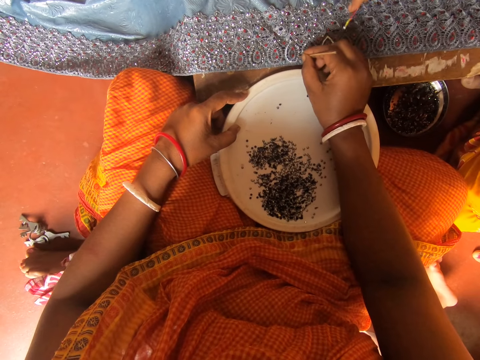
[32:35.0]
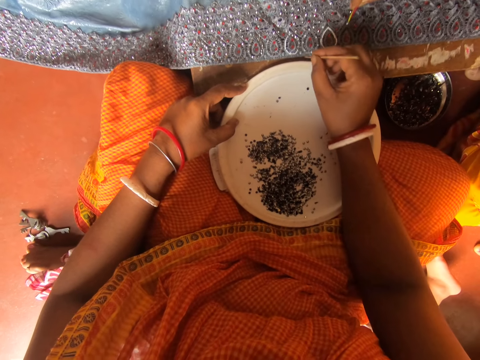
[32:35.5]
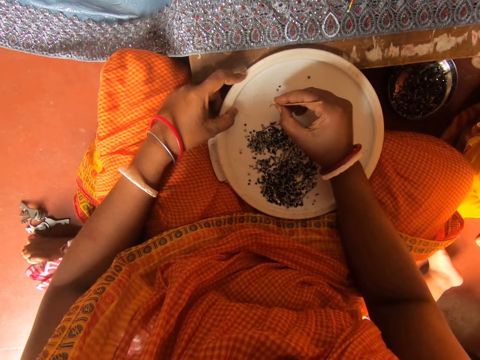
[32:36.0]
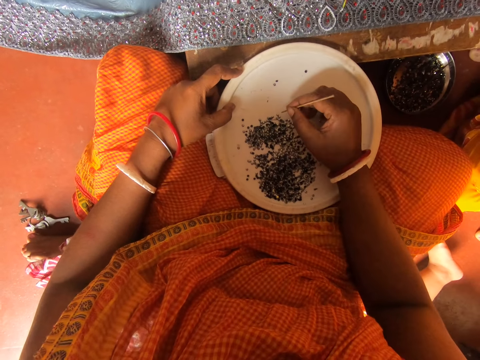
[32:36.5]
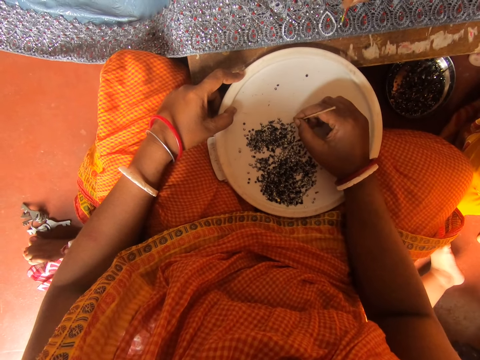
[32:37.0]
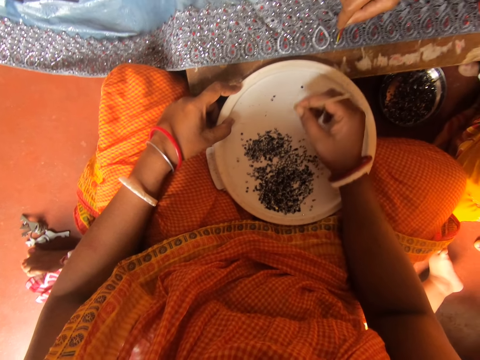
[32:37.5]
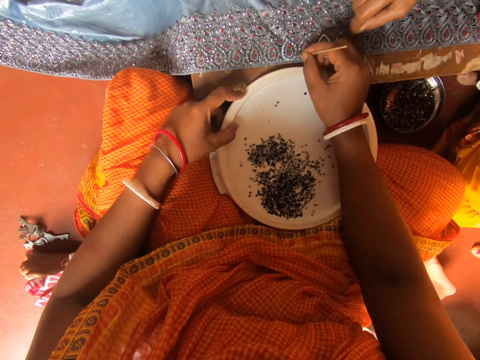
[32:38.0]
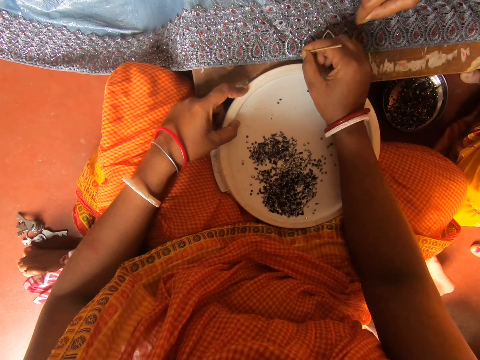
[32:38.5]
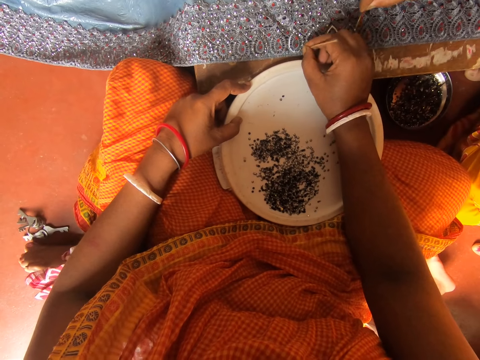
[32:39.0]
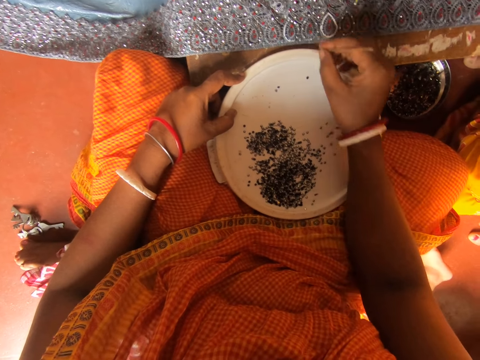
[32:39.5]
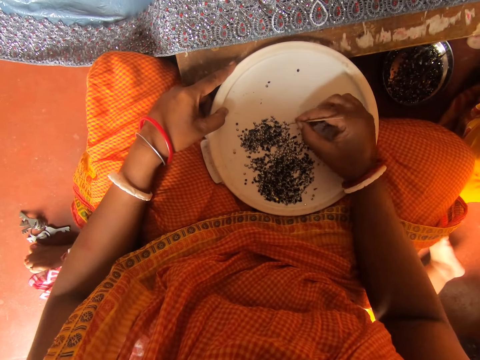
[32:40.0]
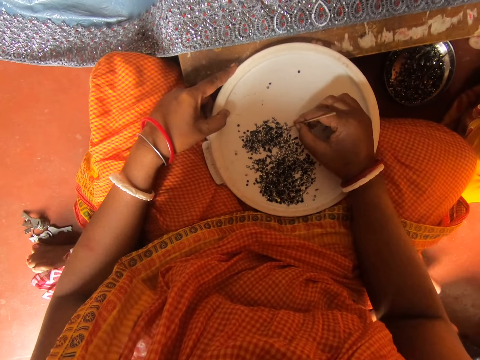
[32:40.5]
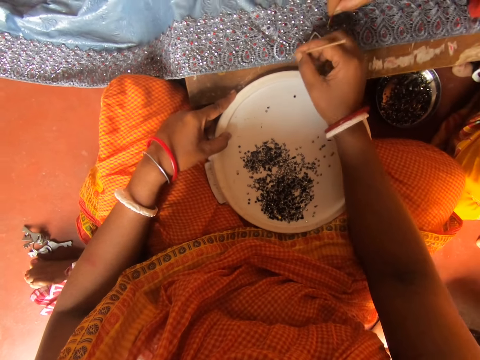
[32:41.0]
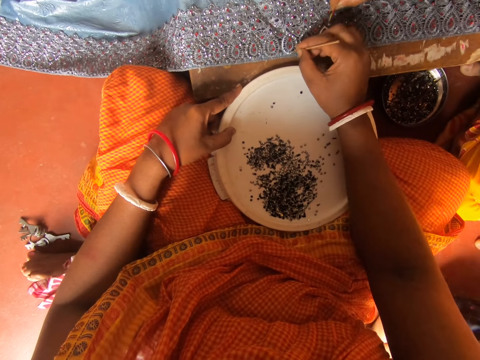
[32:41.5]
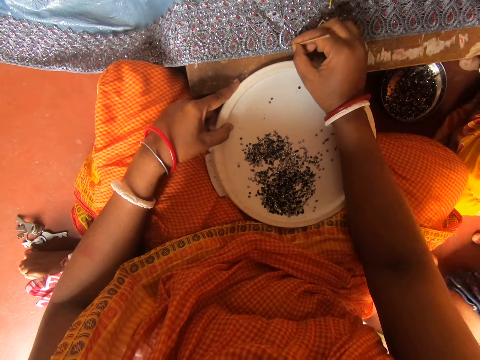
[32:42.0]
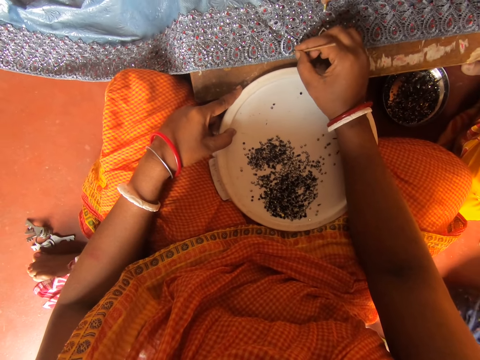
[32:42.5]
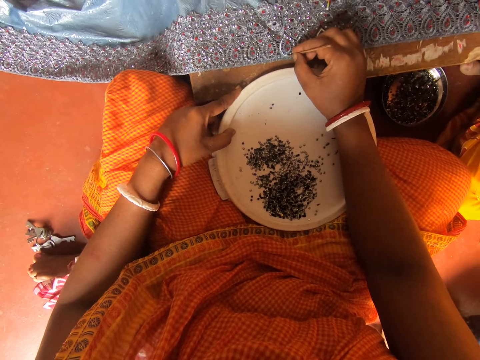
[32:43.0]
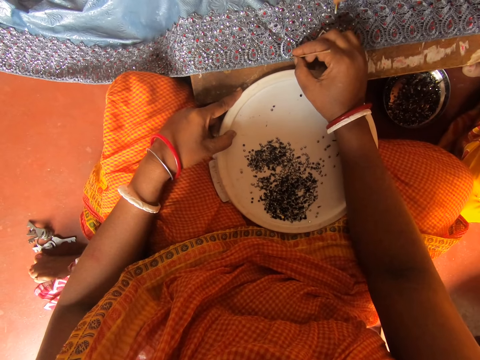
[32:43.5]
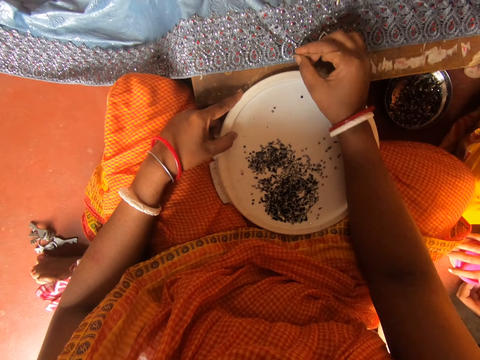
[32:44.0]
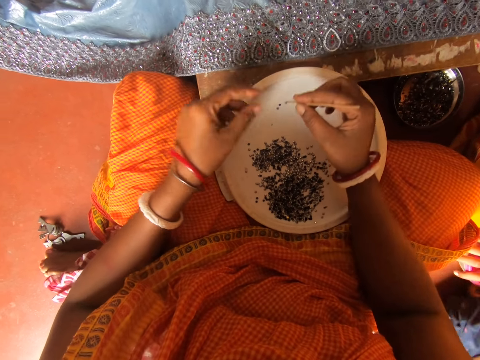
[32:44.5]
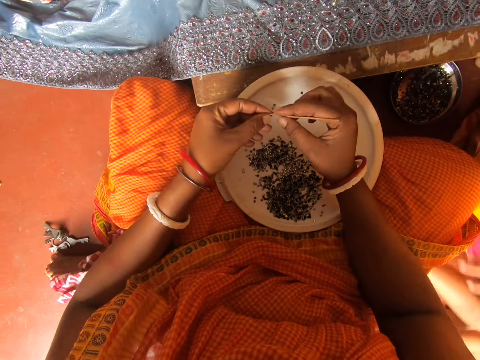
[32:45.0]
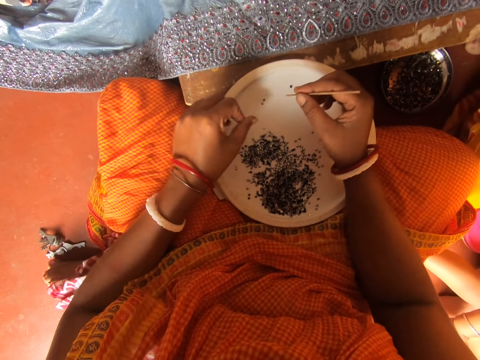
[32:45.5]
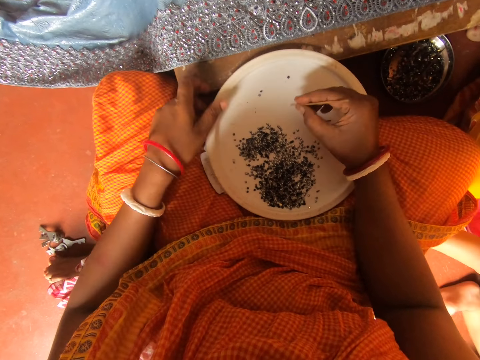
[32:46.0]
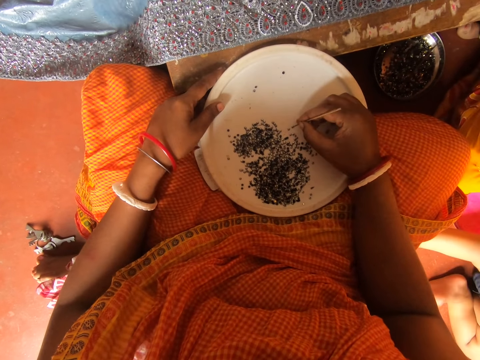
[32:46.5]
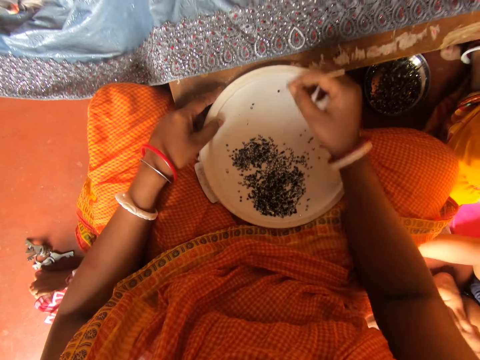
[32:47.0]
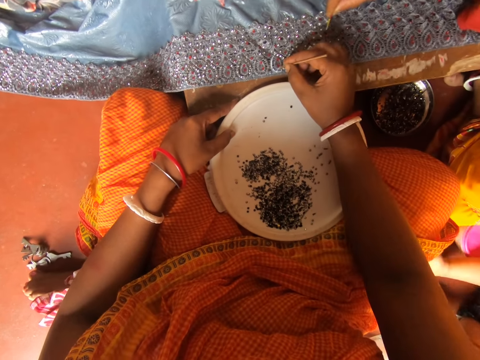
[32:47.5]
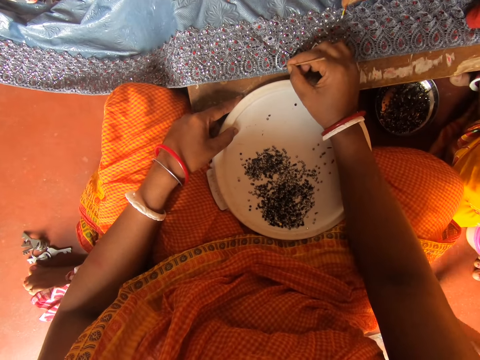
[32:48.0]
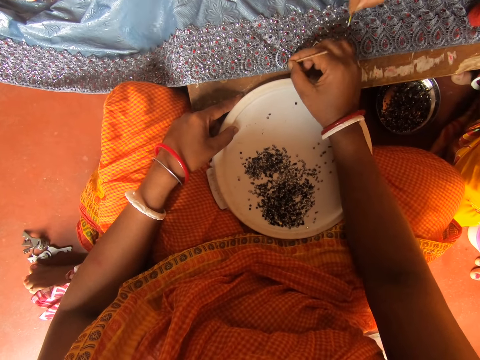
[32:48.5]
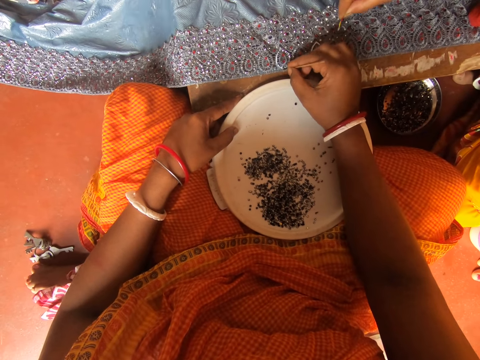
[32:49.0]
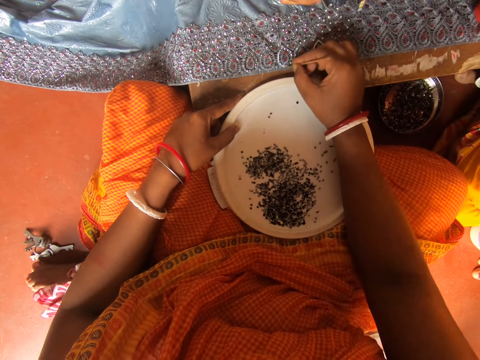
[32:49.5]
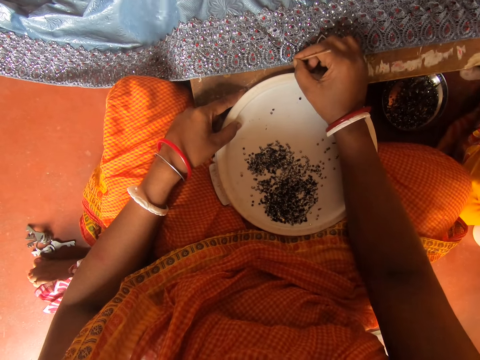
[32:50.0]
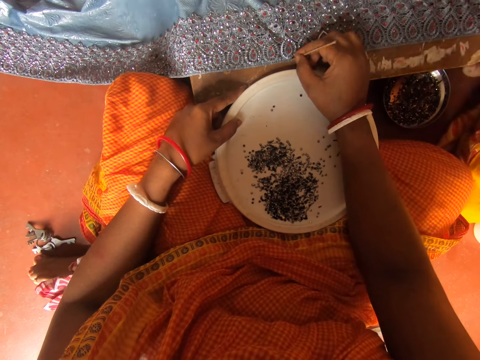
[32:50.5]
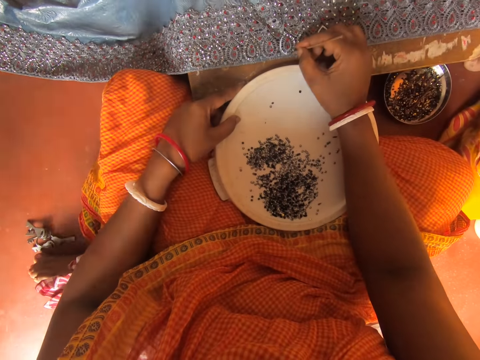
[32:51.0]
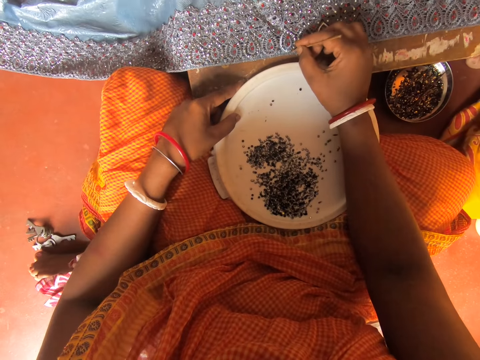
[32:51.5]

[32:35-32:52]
The camera wearer sticks a bead on a cloth. They pick a bead with a stick on the plate. They stick the bead on the cloth. They pick a bead with the stick on the plate. They stick the bead on the cloth. They wipe the stick, rub fingers, and hold a lid. They pick a bead with the stick. They stick the bead on the cloth.

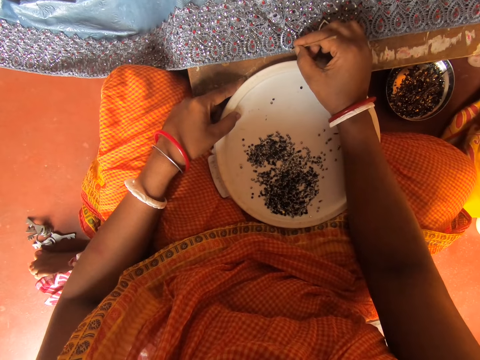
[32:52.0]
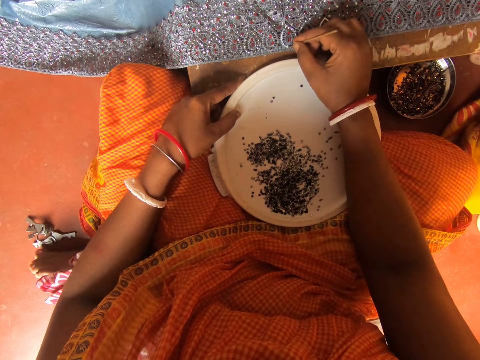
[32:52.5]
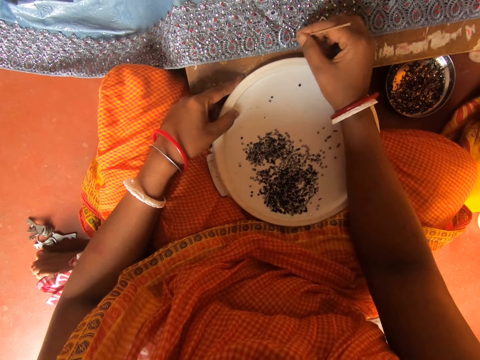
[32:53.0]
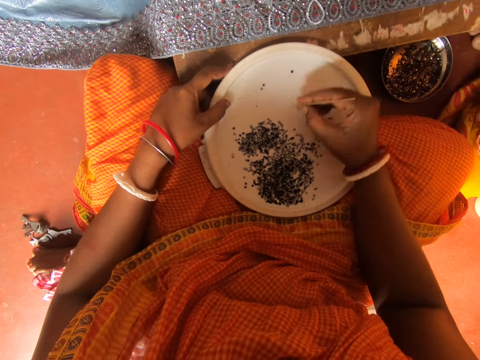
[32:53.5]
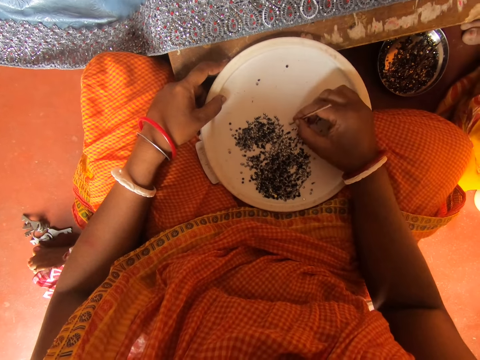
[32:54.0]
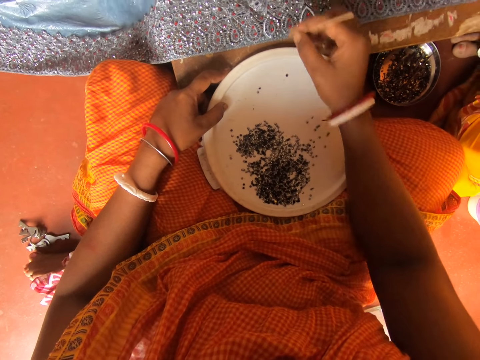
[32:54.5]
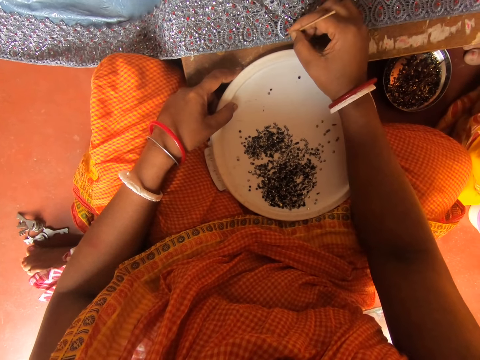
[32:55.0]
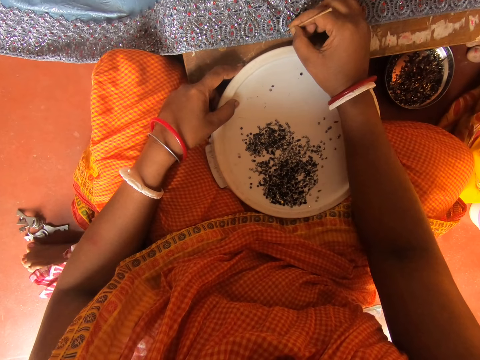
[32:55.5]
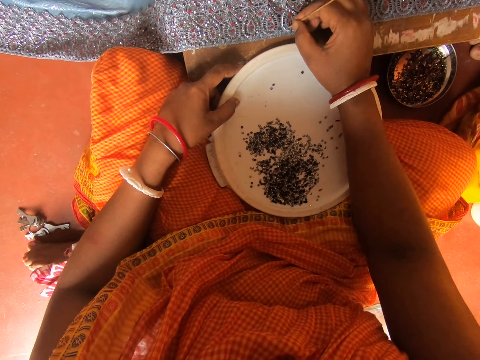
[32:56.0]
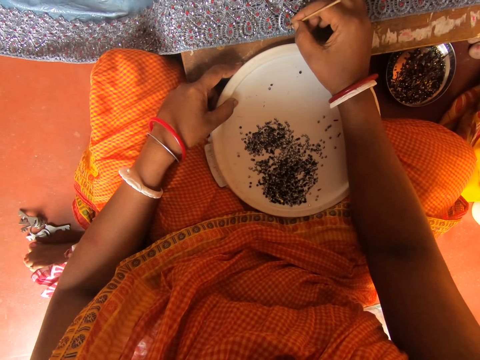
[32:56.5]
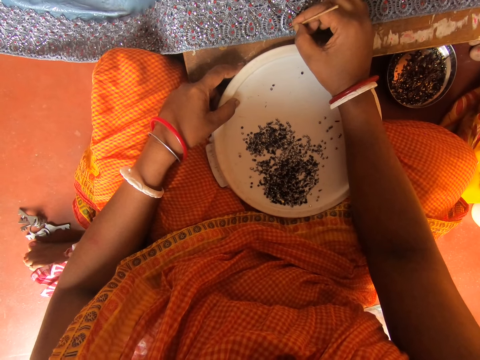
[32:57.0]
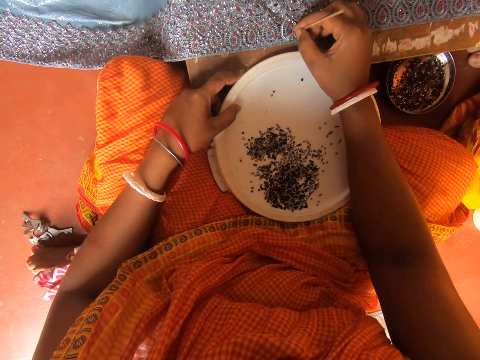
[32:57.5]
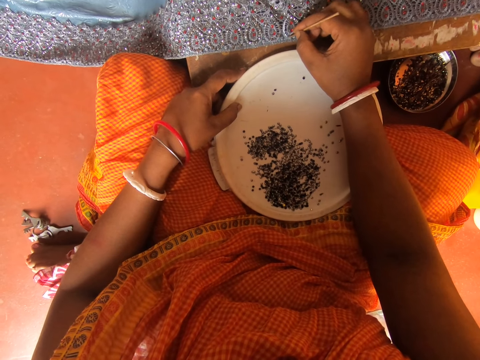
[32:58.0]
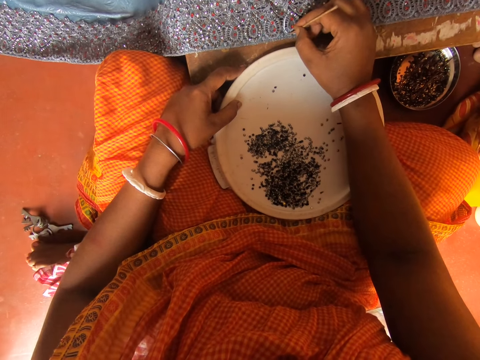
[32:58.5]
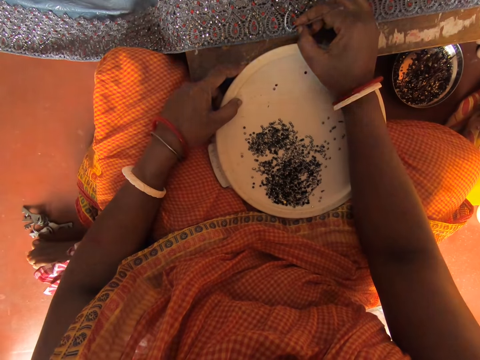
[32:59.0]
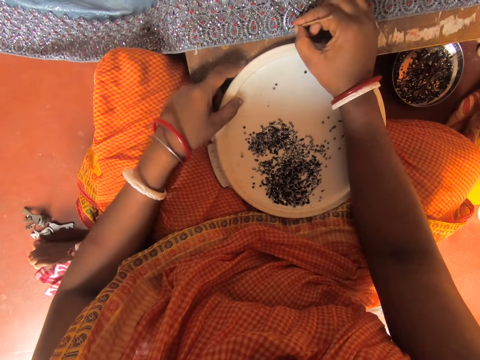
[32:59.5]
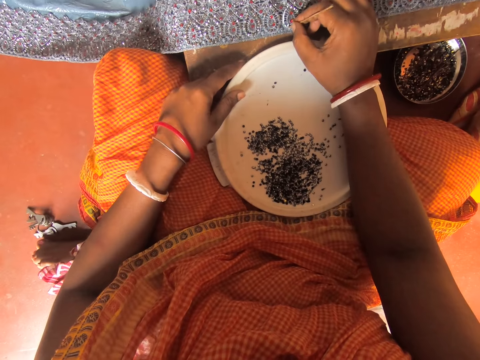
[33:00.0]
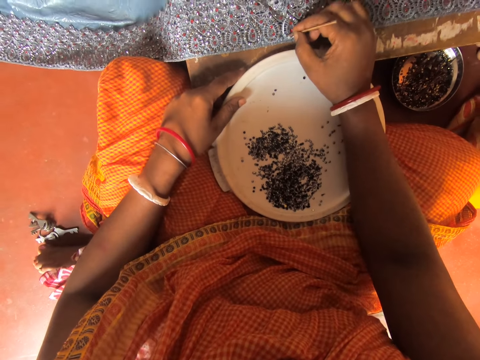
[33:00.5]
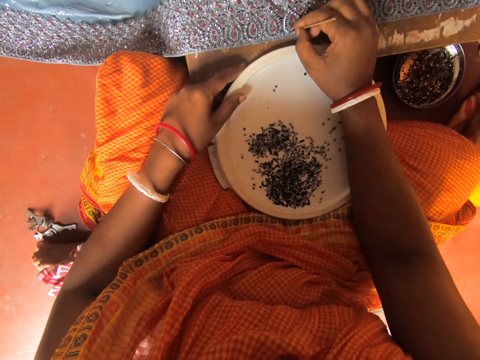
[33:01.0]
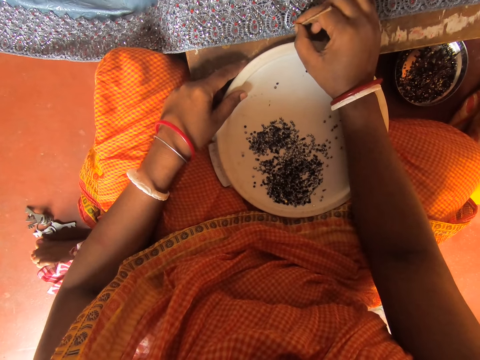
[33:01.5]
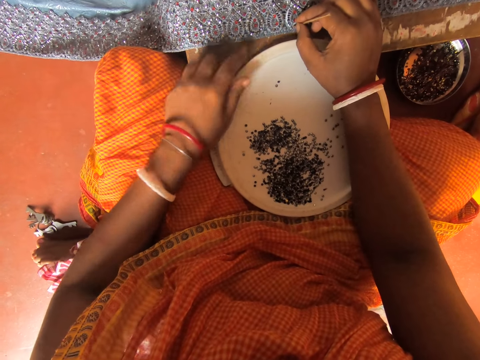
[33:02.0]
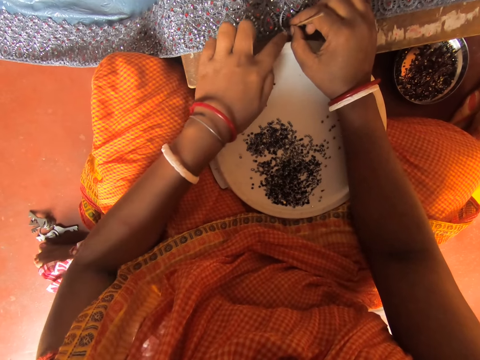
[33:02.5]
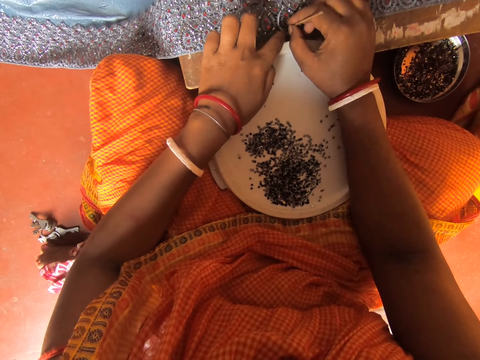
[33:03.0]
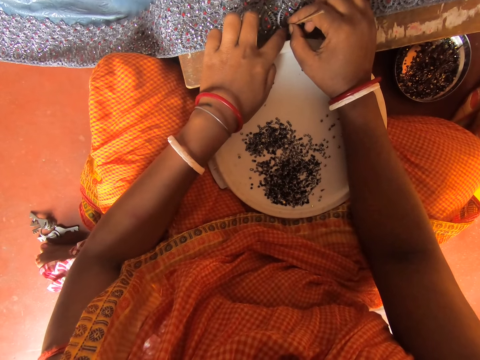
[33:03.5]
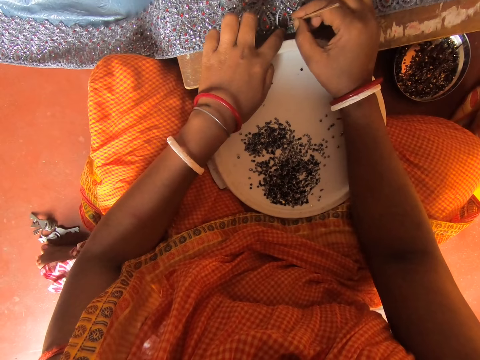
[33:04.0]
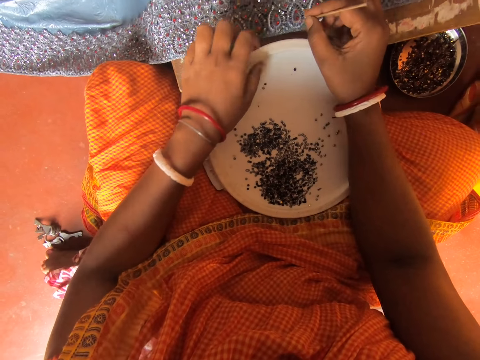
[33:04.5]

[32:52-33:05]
The camera wearer picks a bead with a stick on the plate. They stick the bead on a cloth. They hold the cloth. They touch the cloth.
